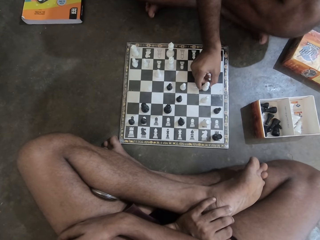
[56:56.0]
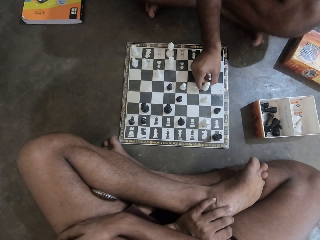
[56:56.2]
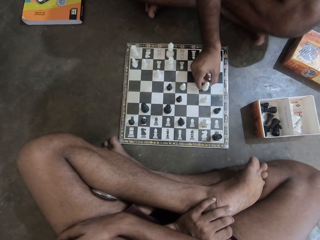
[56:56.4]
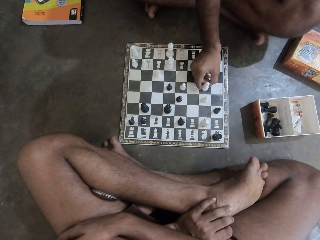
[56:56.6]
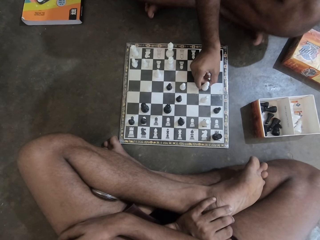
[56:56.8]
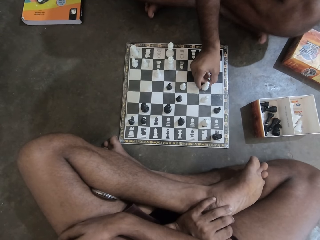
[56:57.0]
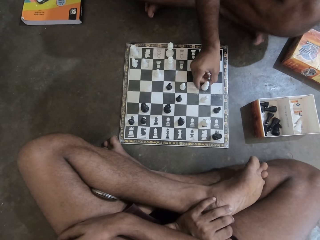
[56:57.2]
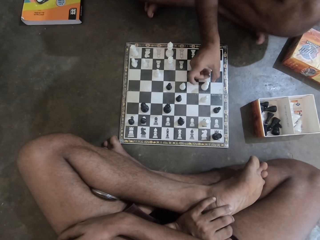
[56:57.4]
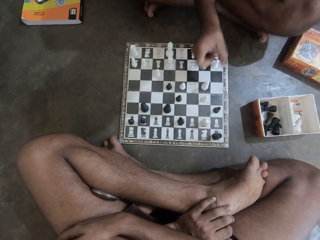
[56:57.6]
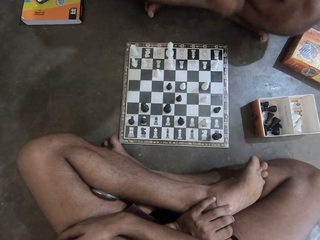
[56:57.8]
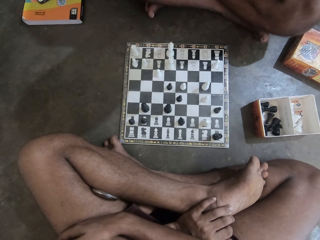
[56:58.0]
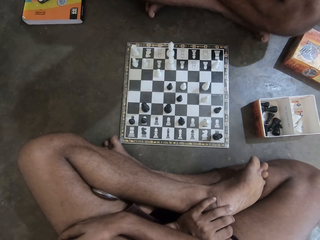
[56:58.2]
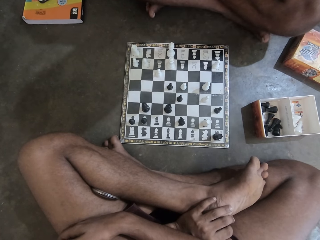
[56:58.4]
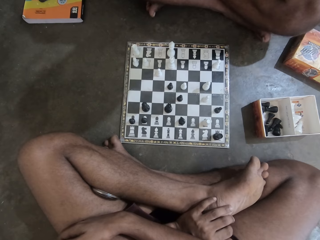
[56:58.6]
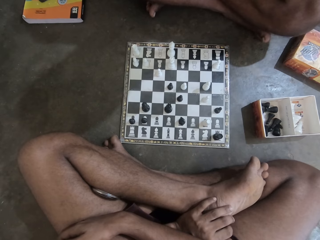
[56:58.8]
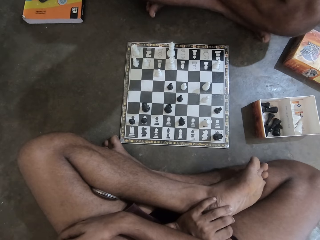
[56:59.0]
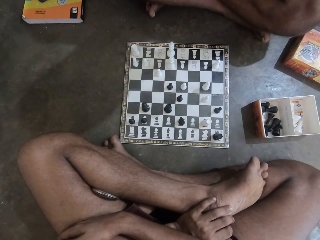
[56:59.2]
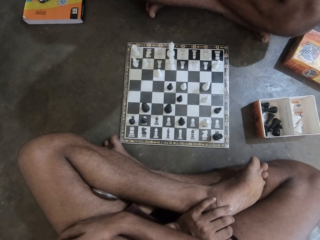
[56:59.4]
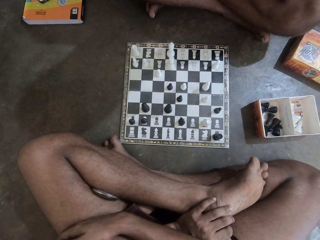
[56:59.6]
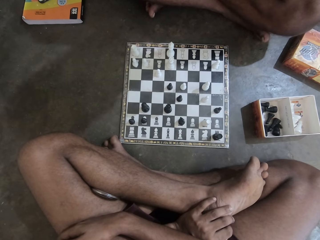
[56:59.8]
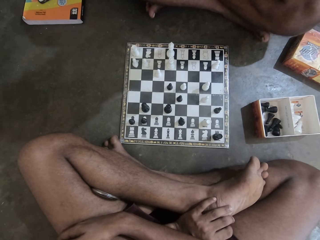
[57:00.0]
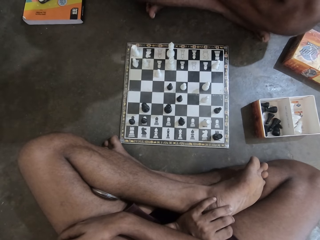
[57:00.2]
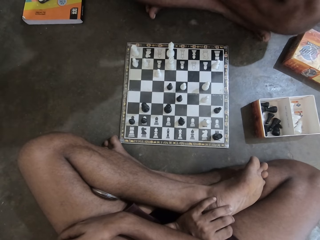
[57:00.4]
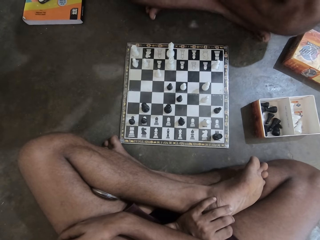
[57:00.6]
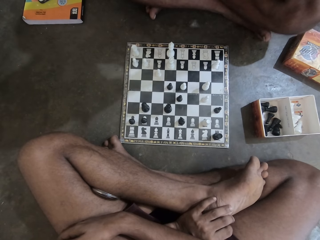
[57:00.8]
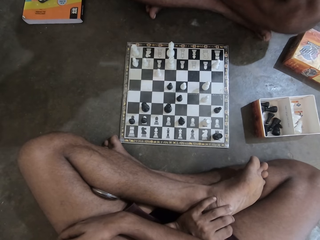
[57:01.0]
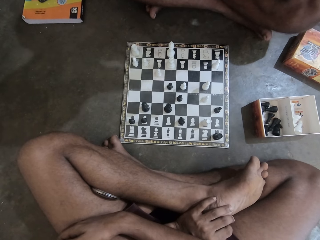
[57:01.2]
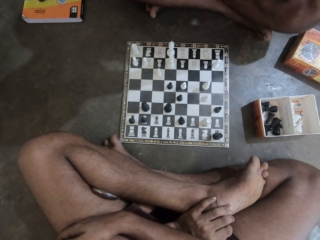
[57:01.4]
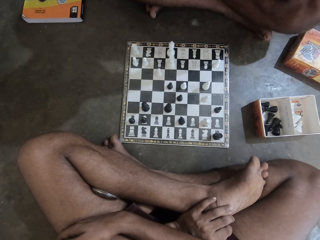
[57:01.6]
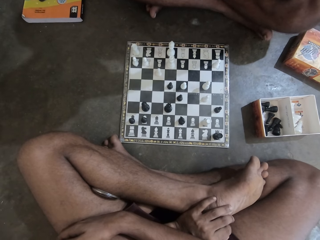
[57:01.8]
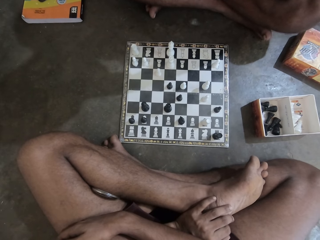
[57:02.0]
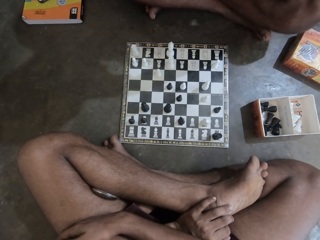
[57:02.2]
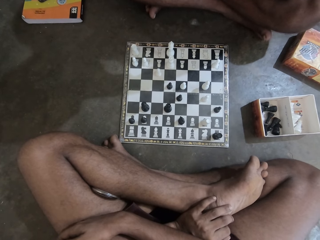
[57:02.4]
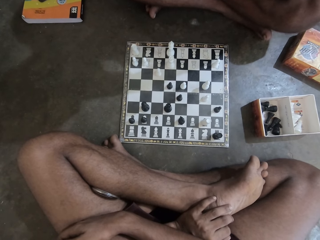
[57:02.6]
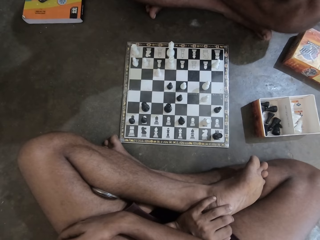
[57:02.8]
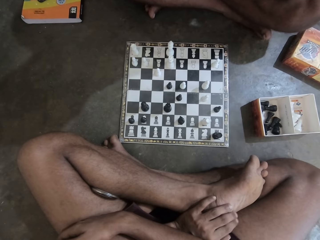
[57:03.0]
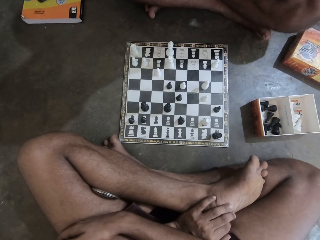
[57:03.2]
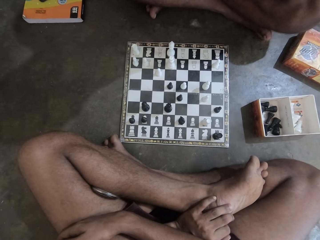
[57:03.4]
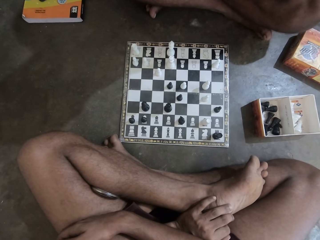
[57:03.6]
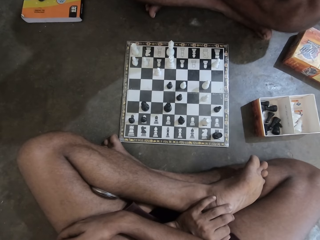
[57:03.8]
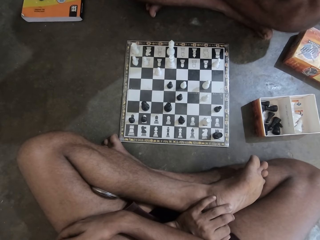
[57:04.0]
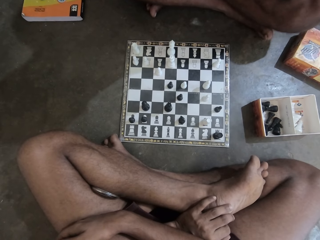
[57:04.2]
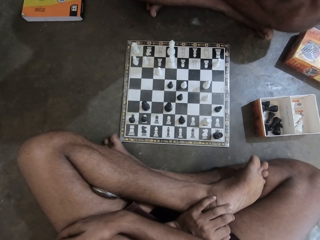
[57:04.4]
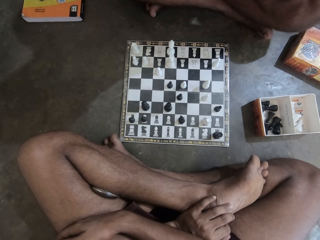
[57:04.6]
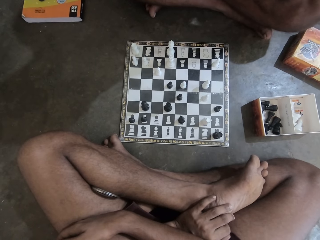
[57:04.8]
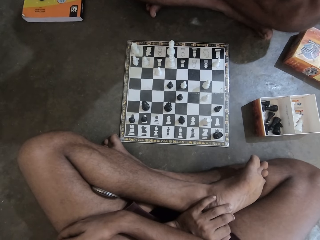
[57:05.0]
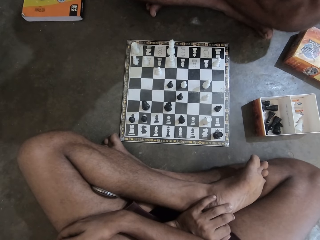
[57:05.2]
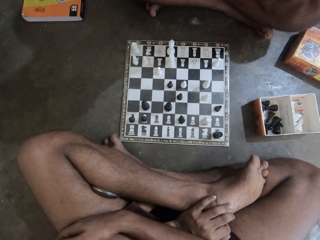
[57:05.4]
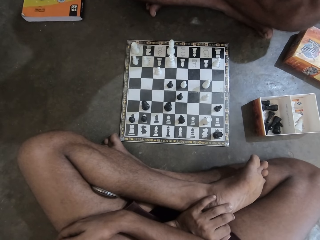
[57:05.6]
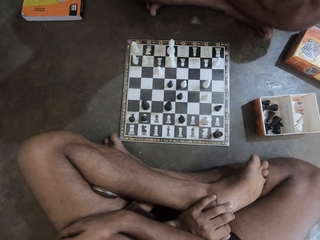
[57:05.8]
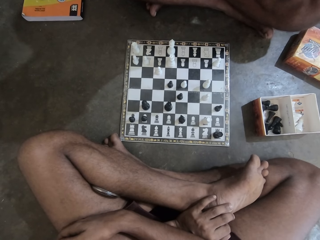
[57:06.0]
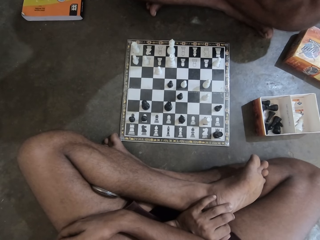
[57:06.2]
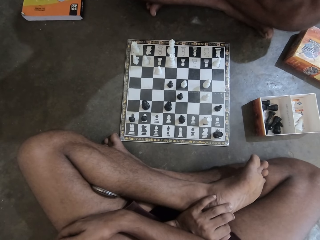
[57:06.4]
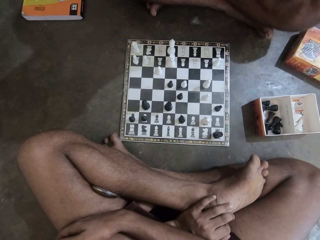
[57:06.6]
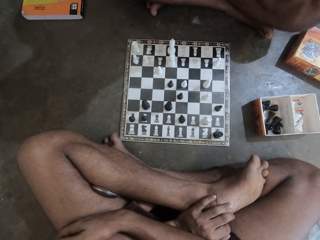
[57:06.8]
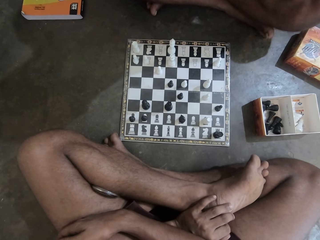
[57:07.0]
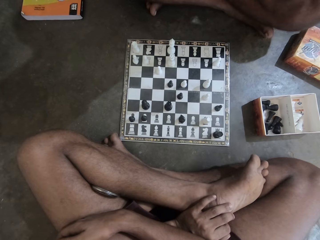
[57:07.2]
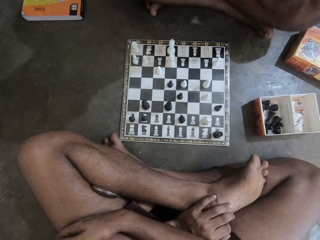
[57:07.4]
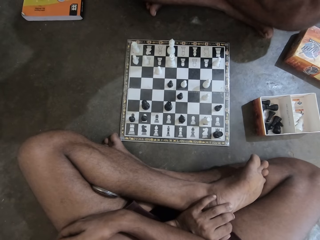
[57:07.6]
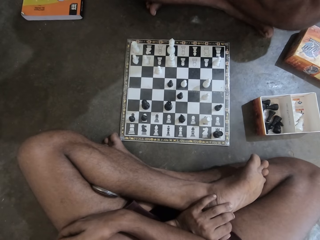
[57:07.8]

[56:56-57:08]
A man lets go of the chess piece and moves his hand towards him. The camera wearer stares at the chess board.

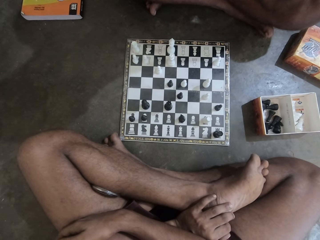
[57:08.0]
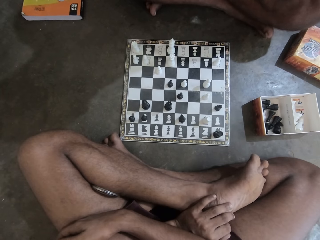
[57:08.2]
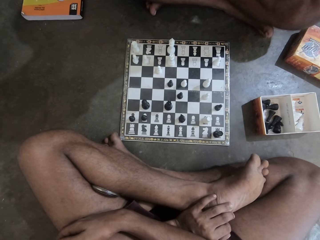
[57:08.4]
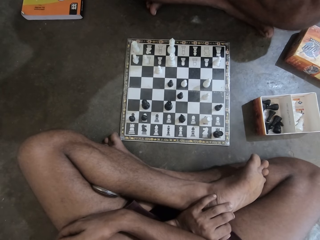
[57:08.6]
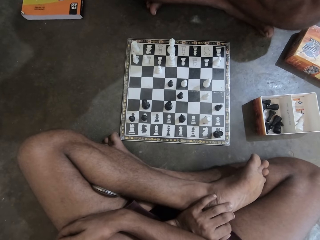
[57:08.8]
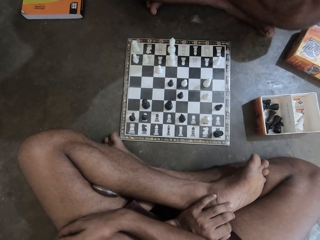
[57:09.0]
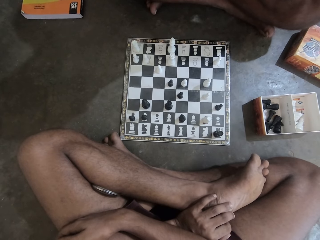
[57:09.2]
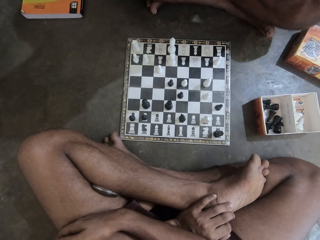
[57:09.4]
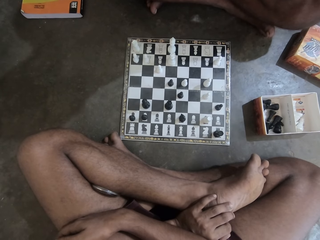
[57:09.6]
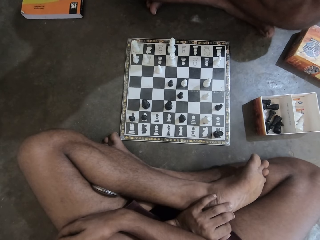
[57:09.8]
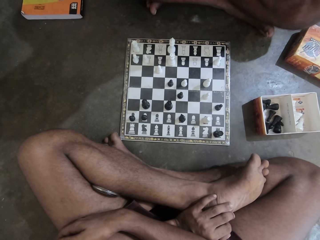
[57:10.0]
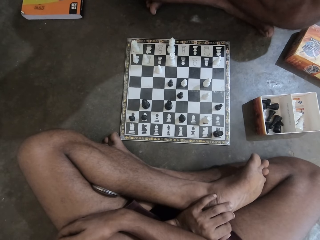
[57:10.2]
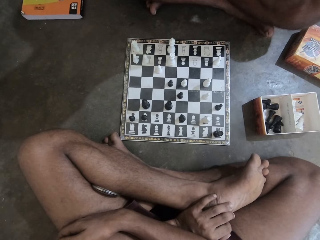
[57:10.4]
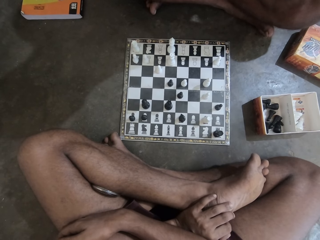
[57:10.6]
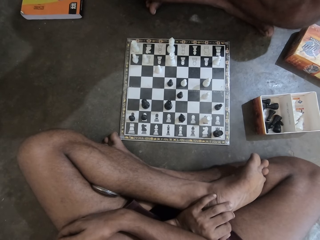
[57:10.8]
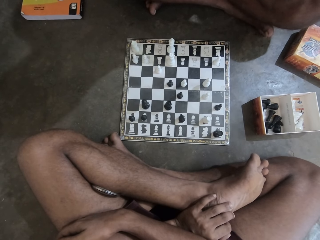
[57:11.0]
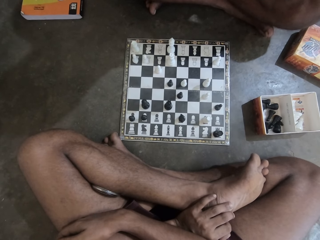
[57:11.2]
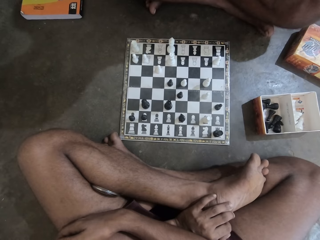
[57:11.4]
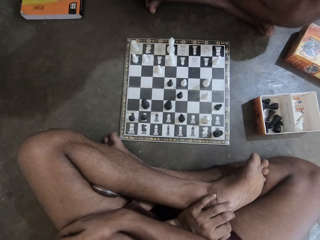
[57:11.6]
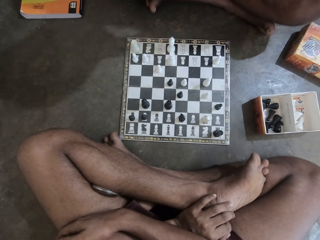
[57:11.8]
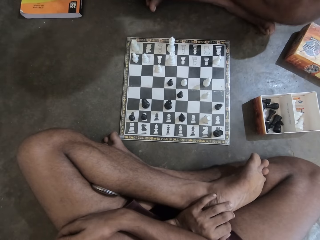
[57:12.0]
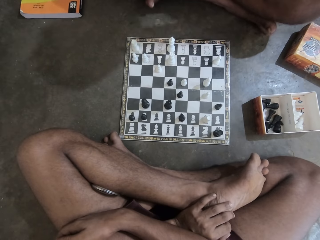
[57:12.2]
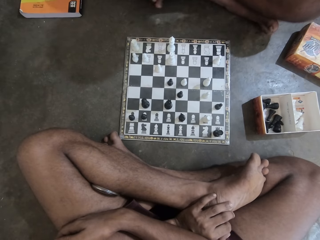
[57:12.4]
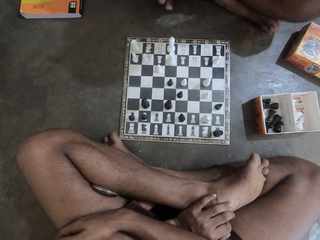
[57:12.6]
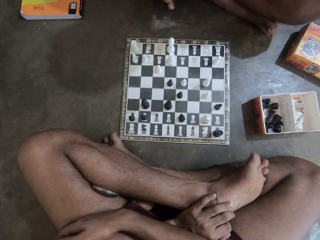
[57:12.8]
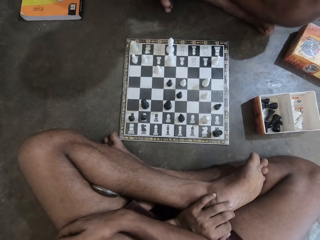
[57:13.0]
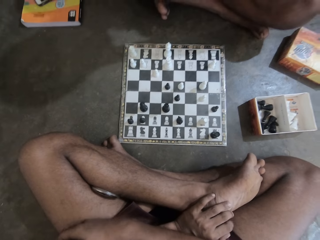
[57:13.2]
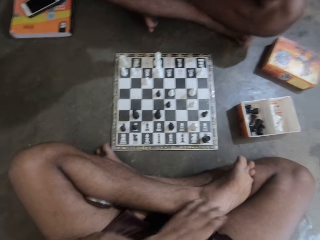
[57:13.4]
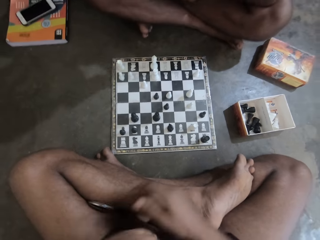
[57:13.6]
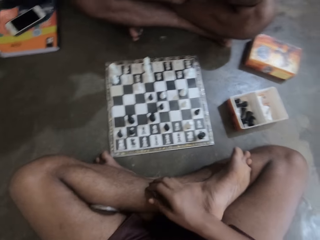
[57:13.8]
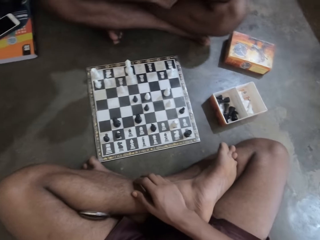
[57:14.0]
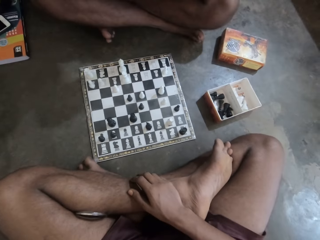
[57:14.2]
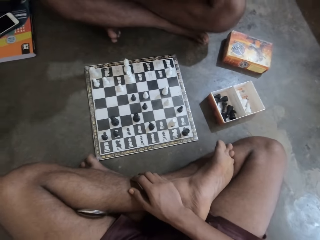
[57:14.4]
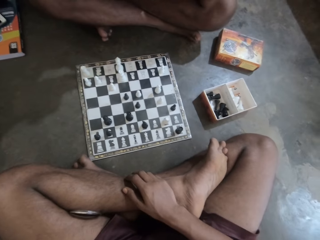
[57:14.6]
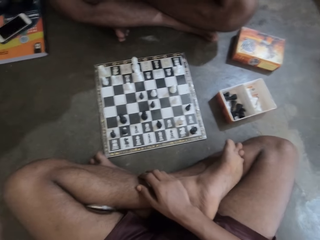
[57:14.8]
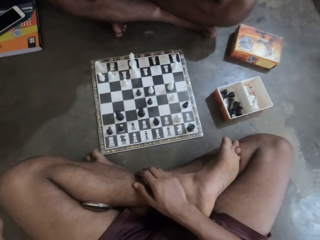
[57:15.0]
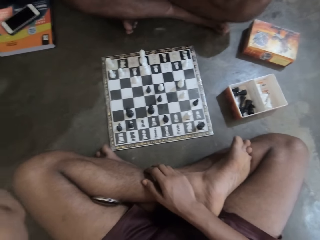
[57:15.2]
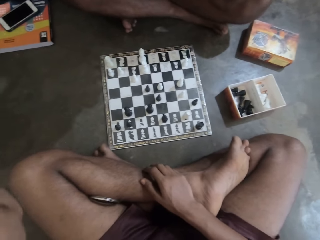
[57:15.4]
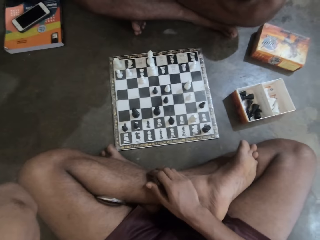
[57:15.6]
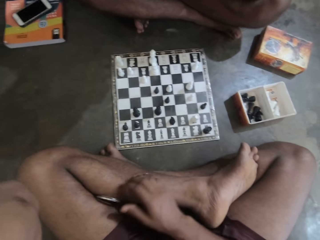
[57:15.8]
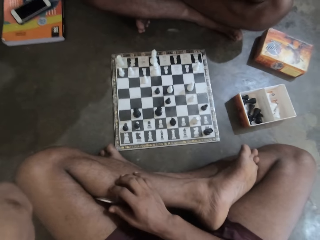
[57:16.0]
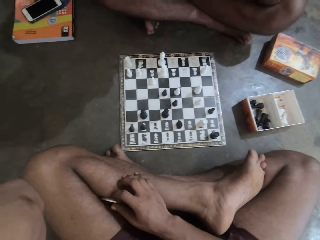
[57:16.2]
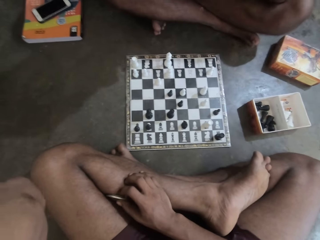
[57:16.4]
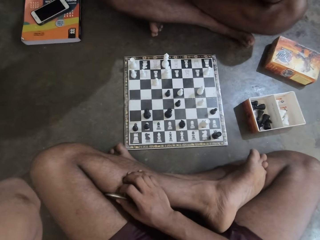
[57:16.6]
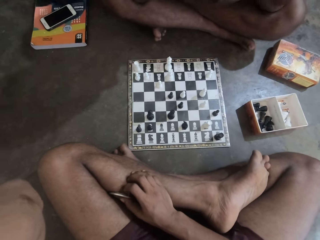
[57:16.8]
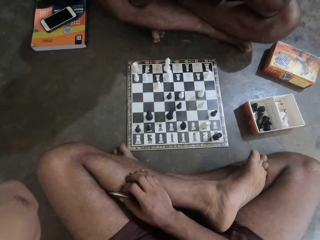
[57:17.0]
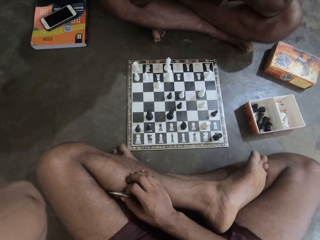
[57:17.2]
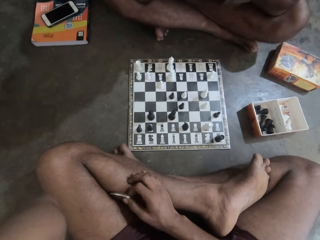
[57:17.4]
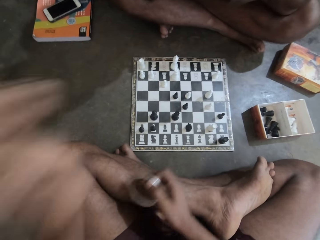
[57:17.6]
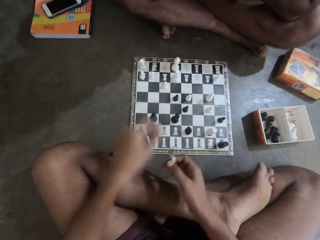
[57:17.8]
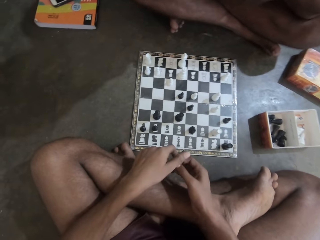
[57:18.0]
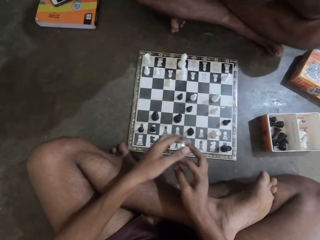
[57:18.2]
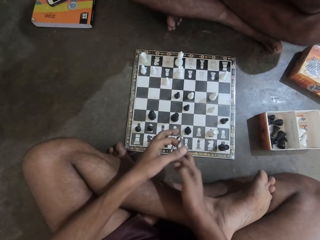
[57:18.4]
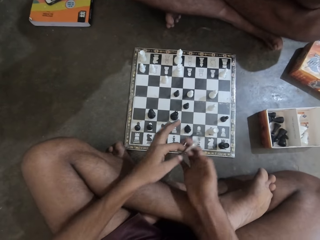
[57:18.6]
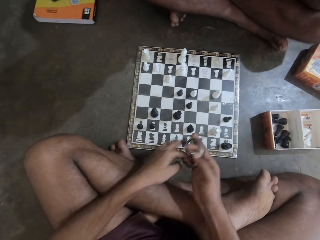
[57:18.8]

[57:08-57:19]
The camera wearer moves his hand backwards. He holds the bracelet with his hand. He lowers his hand towards his leg. He holds the bracelet with both his hands.
